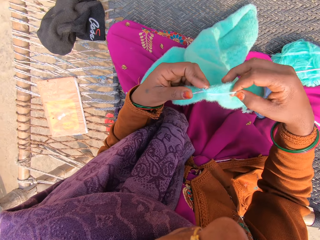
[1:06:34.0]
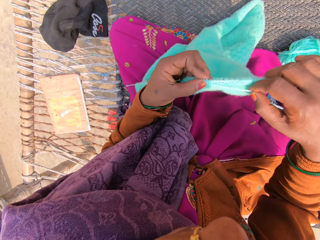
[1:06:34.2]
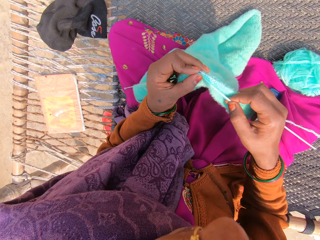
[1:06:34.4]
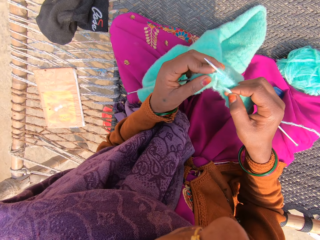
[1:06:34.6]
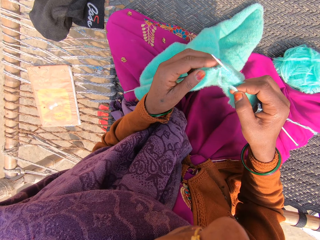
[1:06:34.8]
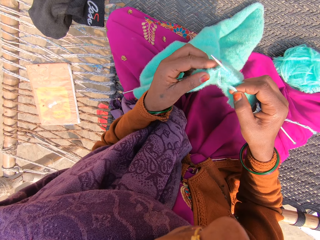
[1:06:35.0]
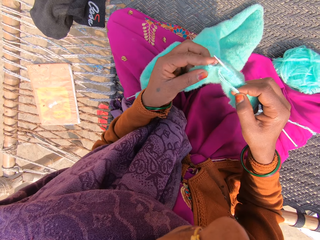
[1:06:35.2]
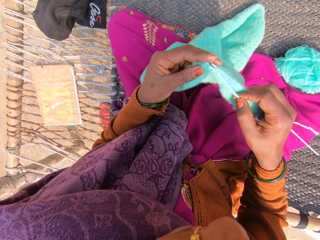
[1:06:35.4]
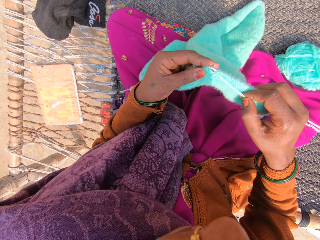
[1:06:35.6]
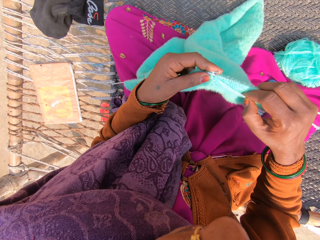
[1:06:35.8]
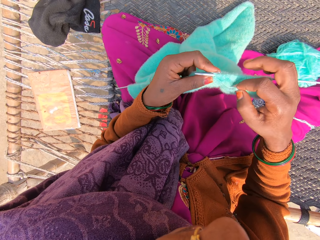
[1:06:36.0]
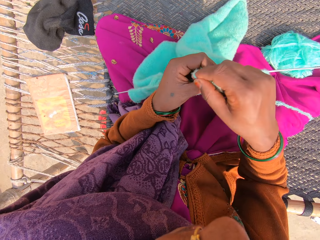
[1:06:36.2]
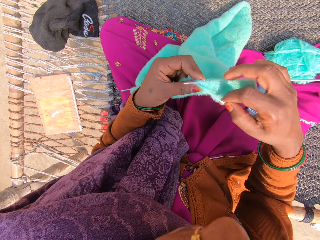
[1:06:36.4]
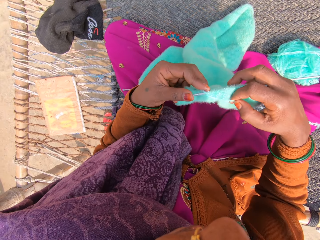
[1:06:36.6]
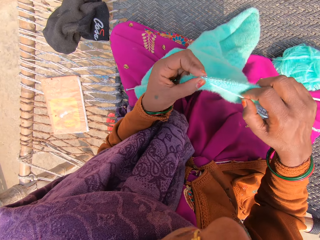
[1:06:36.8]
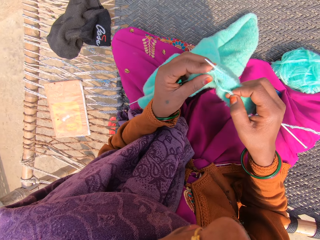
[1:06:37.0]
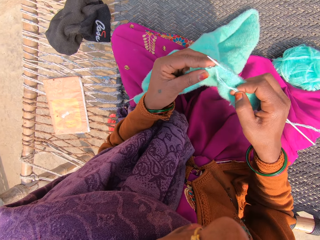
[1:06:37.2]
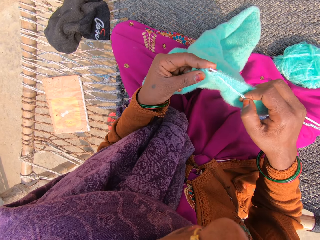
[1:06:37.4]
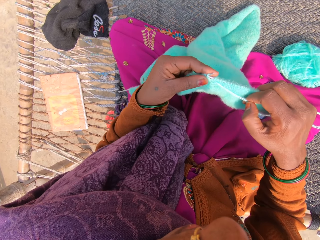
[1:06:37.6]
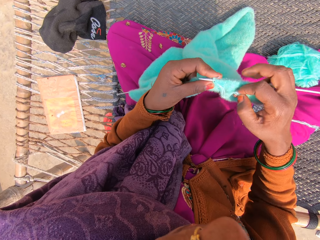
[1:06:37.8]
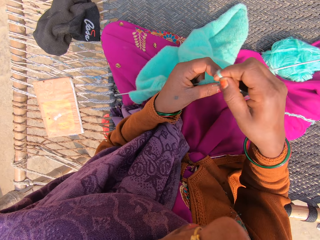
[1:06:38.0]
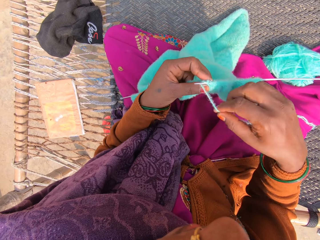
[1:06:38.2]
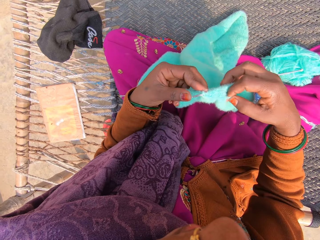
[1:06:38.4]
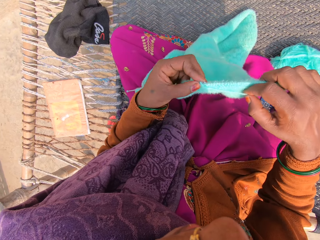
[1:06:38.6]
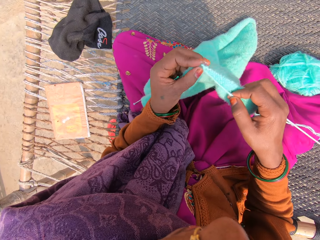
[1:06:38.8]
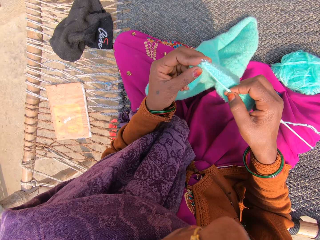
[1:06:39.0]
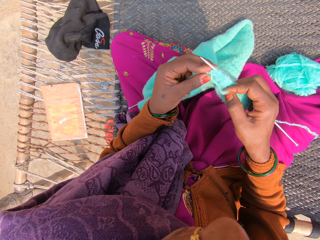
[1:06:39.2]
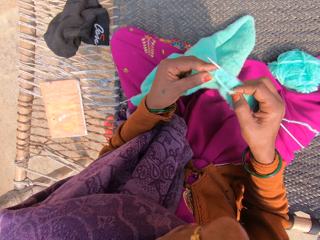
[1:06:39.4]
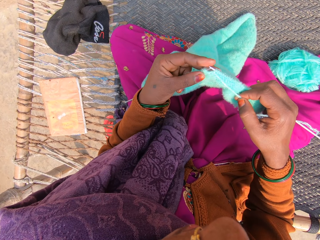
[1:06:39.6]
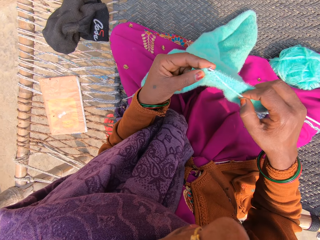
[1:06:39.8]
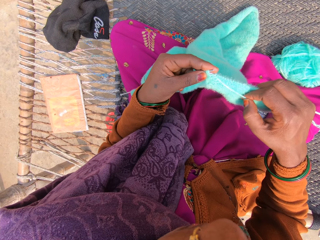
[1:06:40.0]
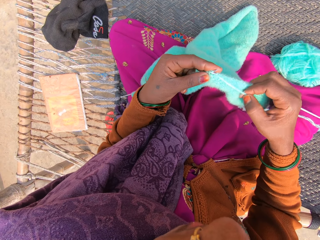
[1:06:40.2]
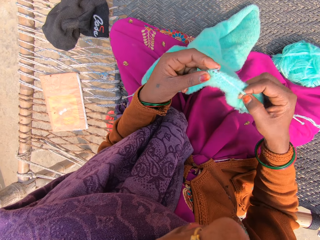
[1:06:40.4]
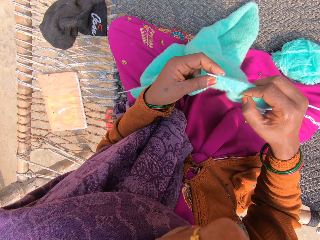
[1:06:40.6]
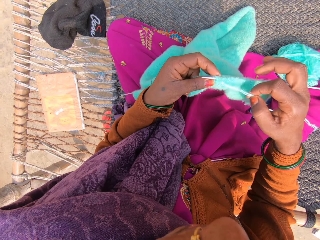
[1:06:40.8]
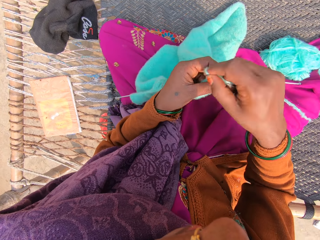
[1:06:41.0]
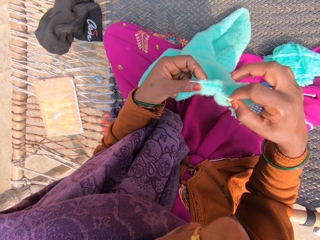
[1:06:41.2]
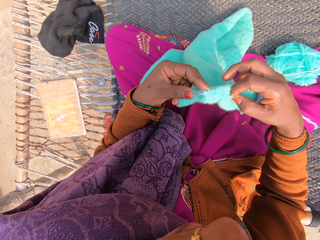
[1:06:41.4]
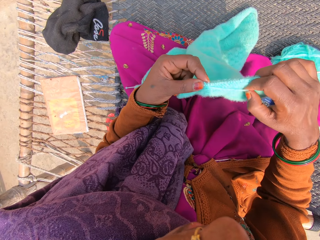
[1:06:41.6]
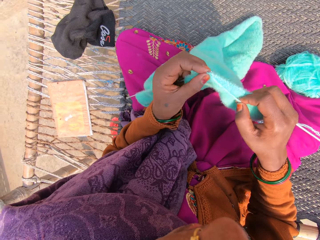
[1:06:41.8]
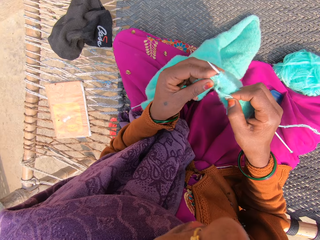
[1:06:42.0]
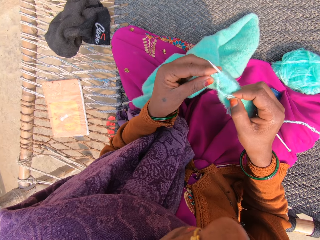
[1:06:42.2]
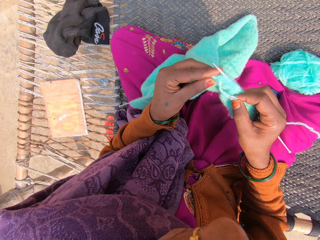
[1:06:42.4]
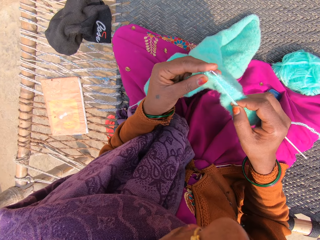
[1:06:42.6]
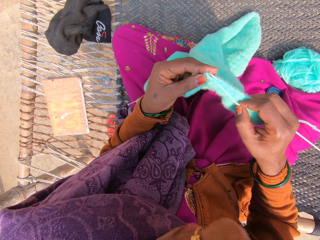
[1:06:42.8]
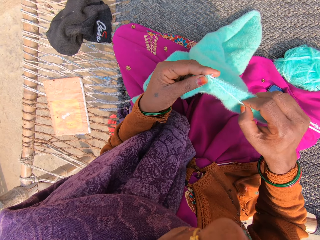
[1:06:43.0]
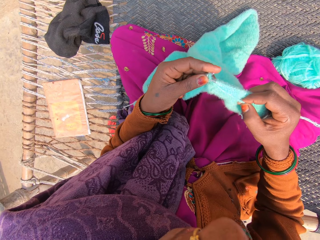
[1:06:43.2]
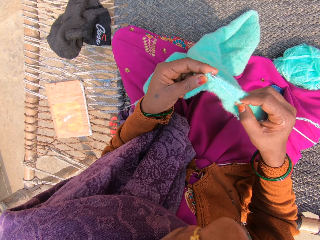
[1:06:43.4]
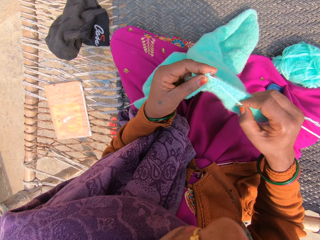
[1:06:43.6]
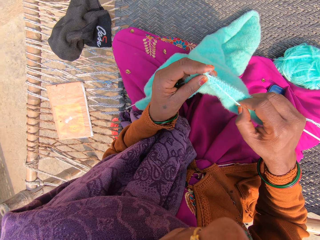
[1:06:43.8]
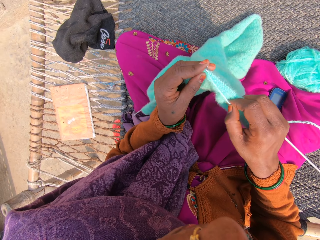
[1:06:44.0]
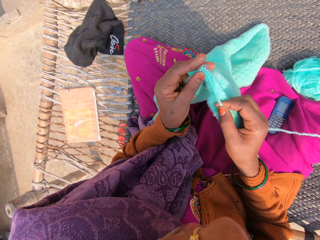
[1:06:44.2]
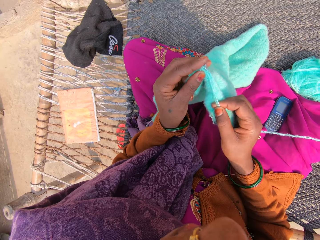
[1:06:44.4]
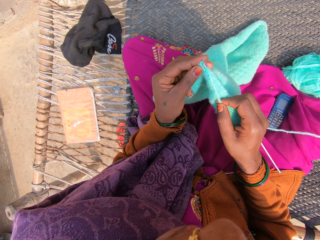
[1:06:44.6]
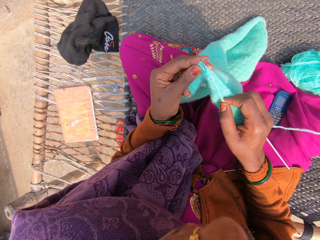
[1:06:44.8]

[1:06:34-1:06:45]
The camera wearer knits a garment using the knitting needles. They put the knitting thread over the knitting needle. They knit the garment using the knitting needles. They adjust the thread. They knit the garment.

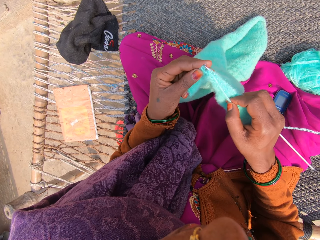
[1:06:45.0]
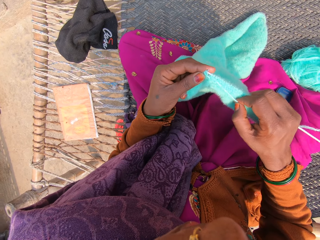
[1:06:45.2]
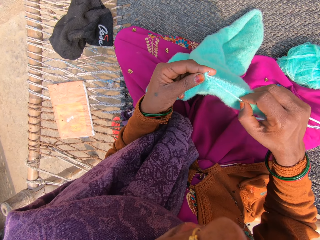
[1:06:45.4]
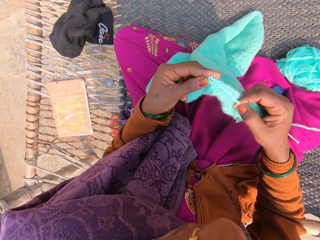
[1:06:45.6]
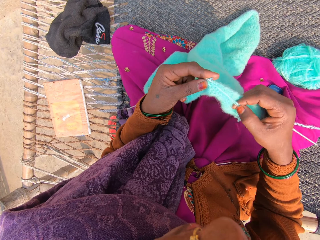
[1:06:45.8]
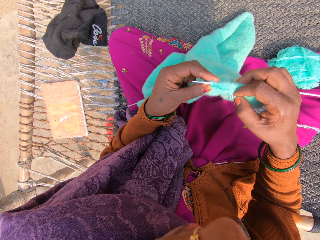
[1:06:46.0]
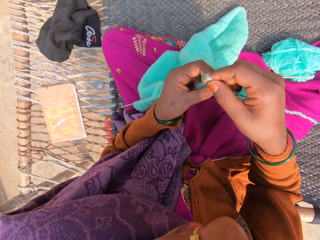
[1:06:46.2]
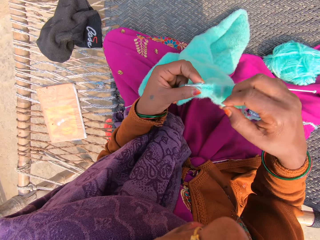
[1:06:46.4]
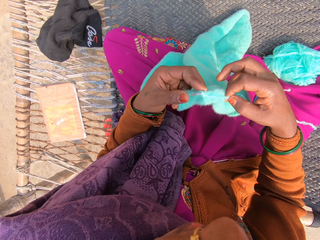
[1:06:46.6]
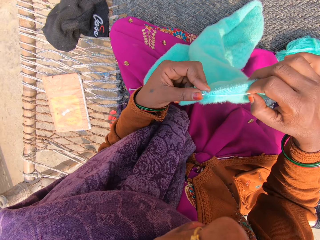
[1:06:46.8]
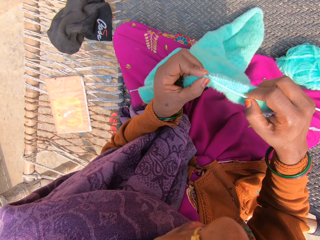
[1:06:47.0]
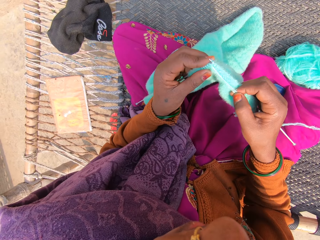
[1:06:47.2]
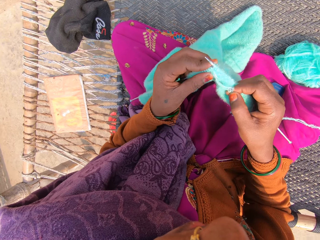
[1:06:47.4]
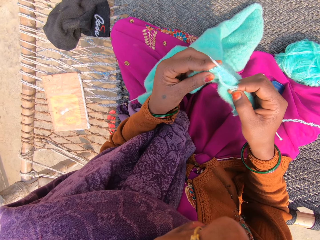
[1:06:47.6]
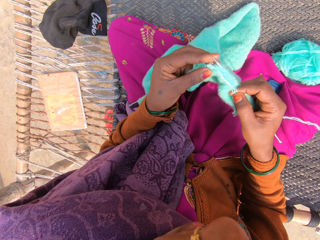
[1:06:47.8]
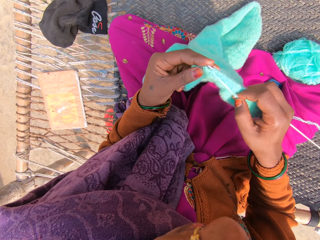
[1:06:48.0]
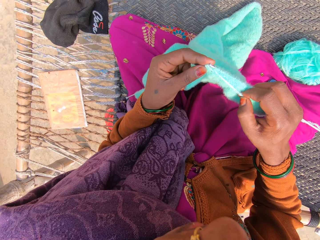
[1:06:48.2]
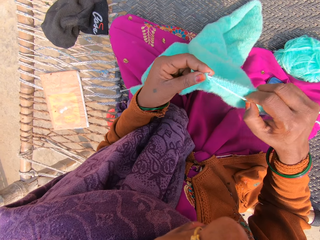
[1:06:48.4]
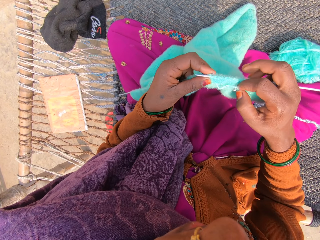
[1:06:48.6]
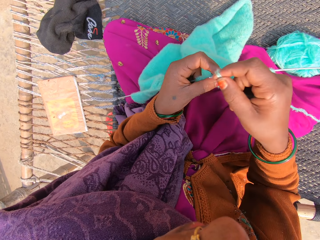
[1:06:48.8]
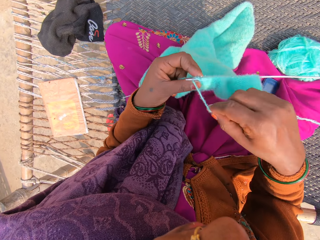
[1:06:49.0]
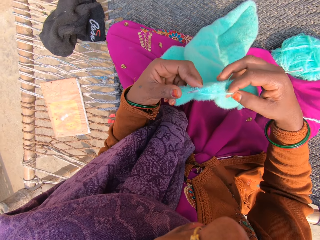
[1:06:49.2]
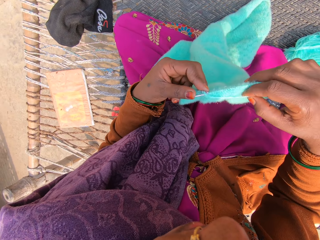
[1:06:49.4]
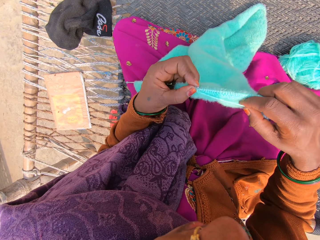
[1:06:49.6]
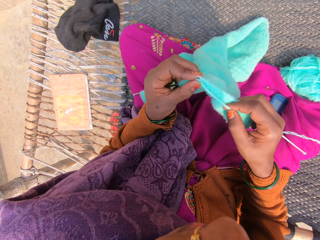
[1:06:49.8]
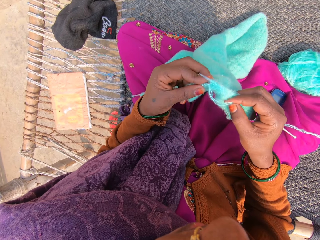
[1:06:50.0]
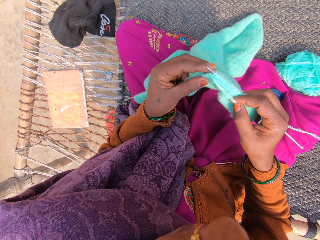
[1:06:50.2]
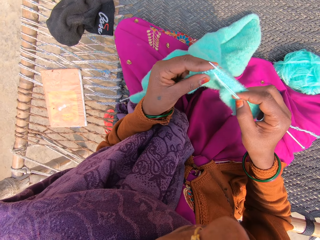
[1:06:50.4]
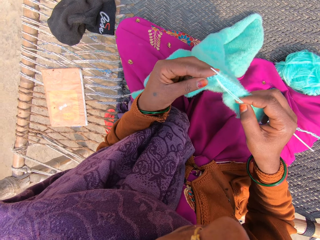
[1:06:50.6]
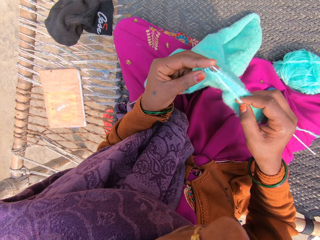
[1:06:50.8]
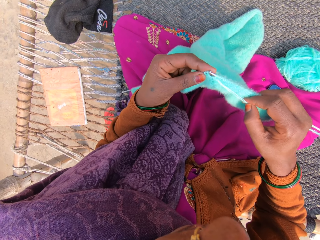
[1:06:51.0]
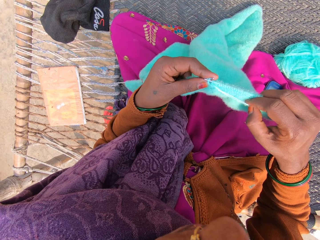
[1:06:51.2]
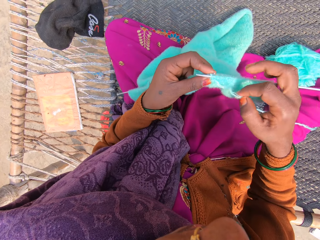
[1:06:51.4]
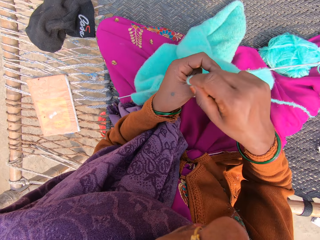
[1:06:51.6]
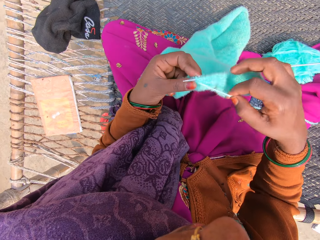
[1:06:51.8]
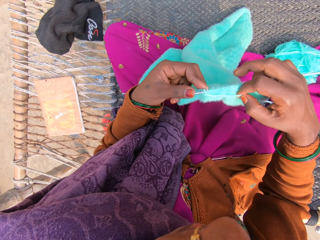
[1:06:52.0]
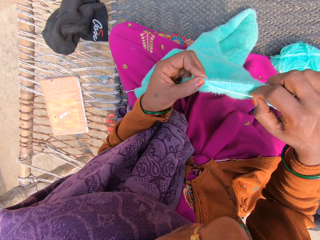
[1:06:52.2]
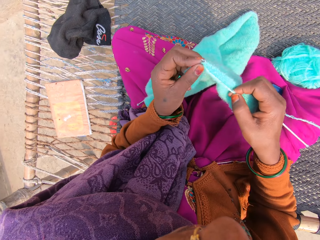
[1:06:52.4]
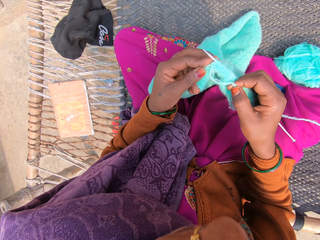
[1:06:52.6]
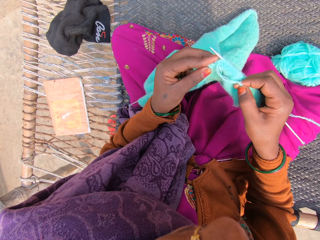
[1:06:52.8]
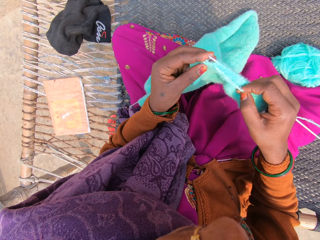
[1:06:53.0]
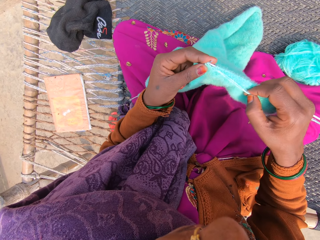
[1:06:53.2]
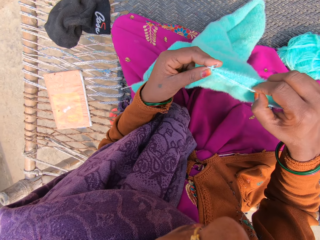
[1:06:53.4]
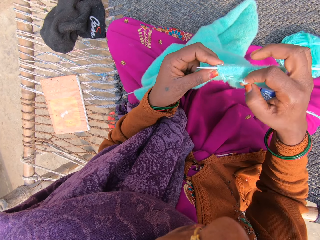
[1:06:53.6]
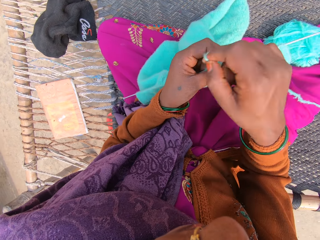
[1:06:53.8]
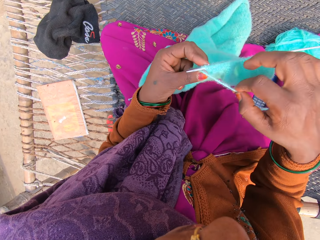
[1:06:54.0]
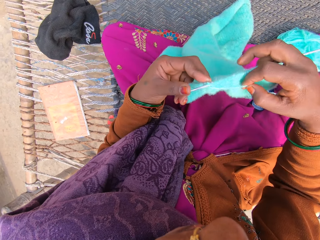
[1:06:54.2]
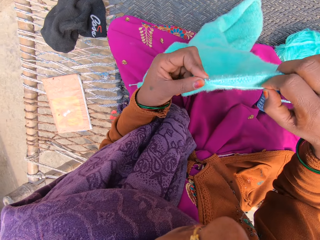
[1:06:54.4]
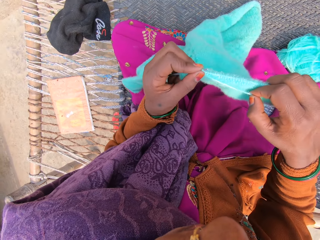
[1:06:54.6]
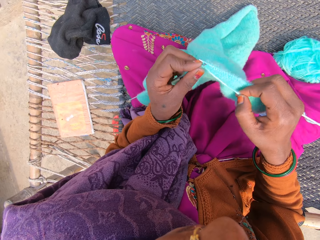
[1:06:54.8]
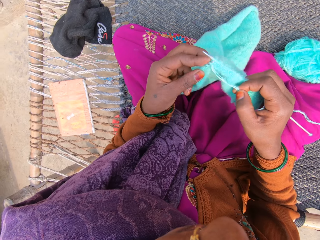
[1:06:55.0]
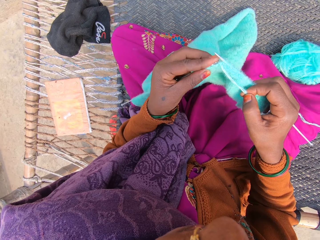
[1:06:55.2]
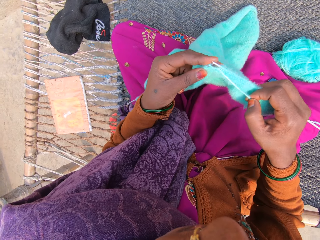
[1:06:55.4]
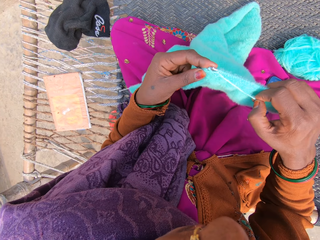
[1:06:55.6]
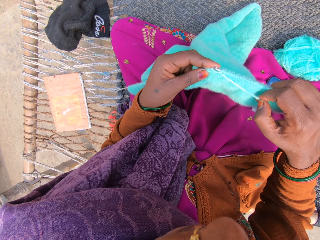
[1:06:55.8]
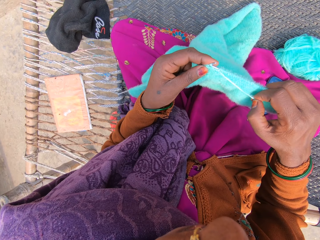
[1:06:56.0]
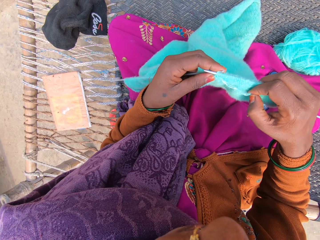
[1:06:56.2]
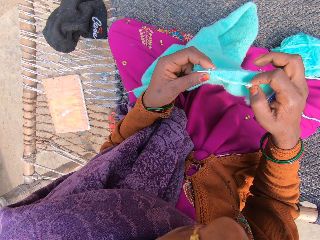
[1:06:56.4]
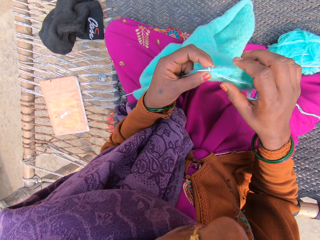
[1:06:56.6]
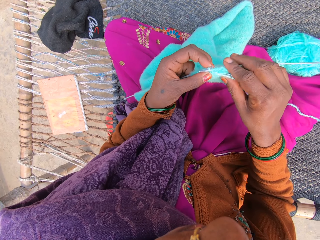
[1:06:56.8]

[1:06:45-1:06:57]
The camera wearer adjusts the thread. They knit the garment. They adjust the thread. They knit the garment. They adjust the thread. They knit the garment. They adjust the thread. They knit the garment.
